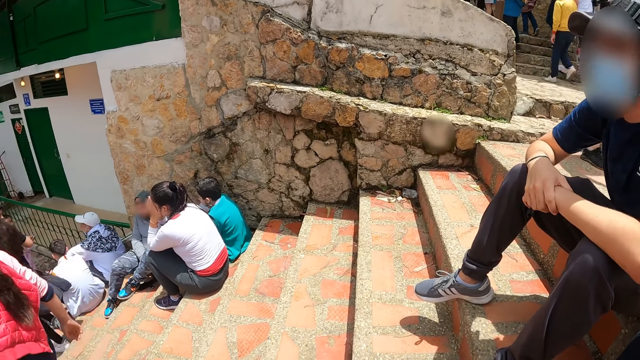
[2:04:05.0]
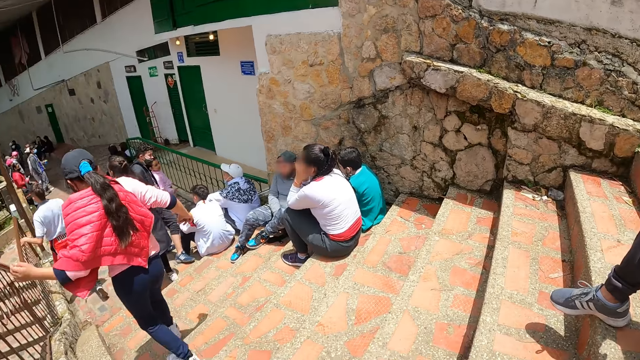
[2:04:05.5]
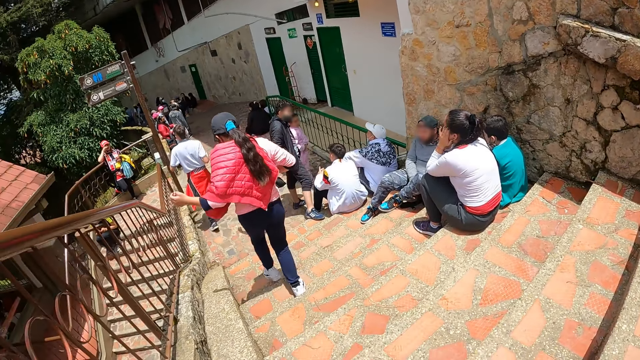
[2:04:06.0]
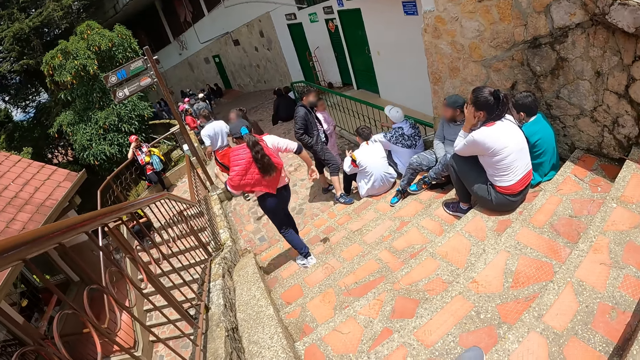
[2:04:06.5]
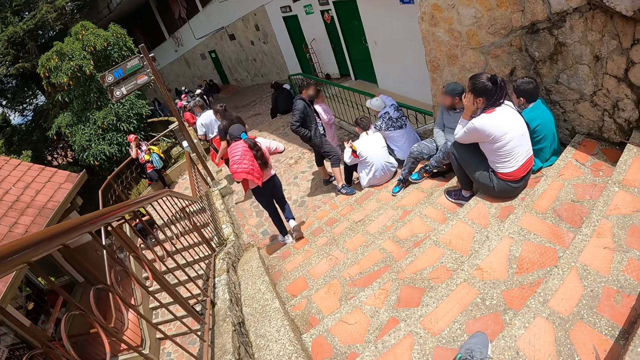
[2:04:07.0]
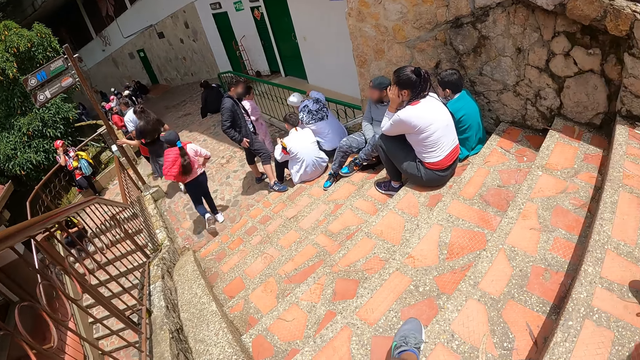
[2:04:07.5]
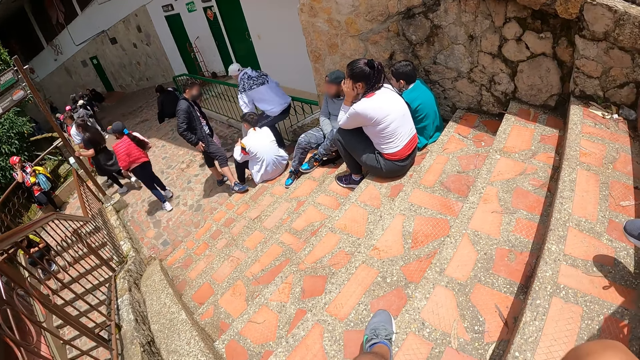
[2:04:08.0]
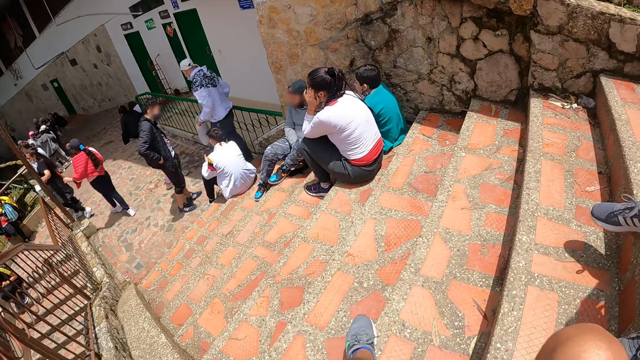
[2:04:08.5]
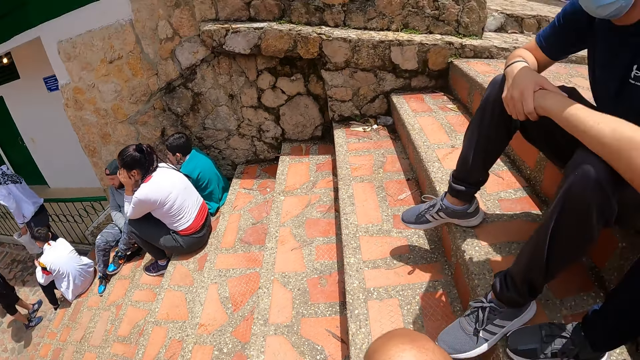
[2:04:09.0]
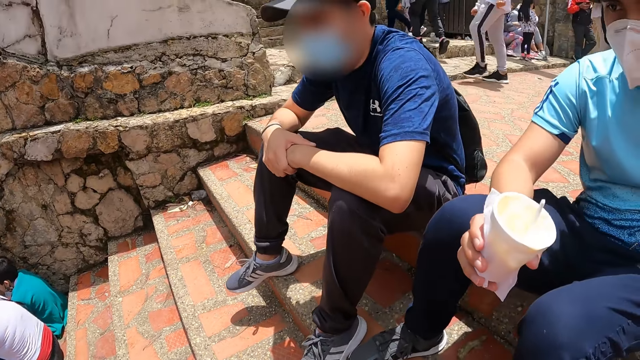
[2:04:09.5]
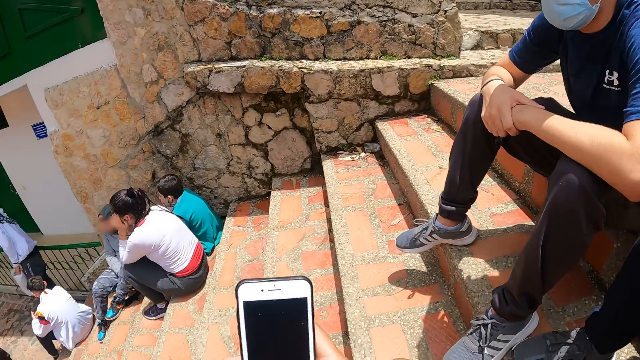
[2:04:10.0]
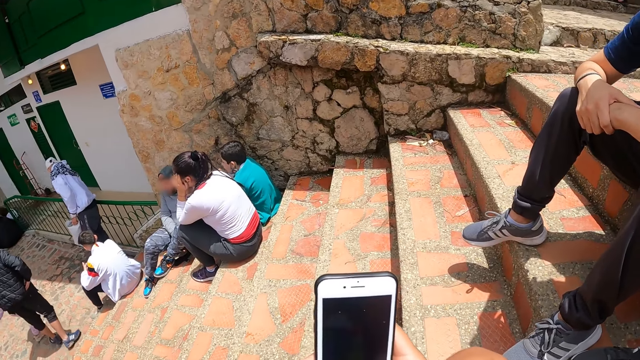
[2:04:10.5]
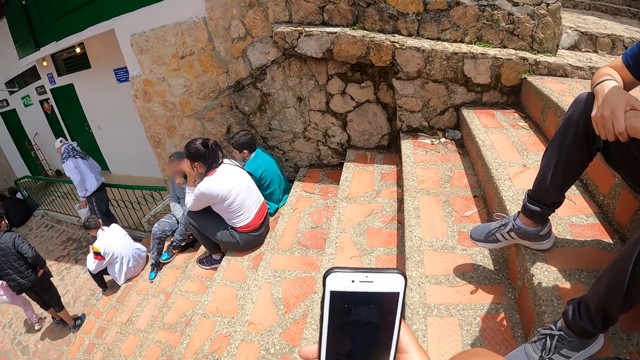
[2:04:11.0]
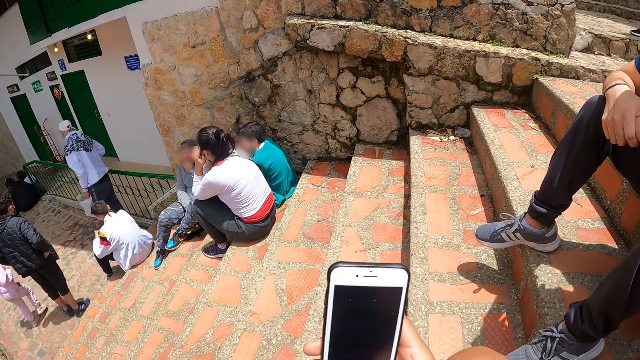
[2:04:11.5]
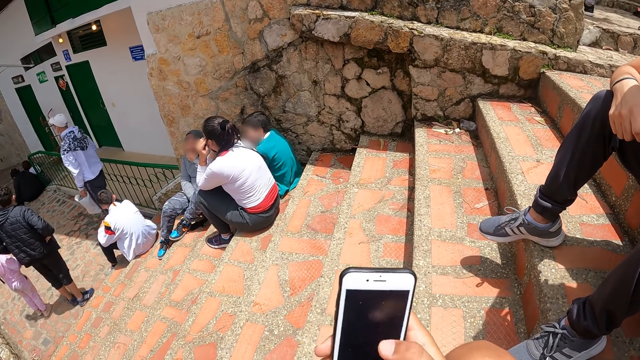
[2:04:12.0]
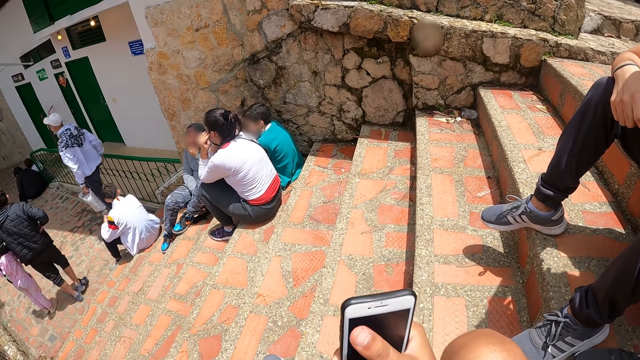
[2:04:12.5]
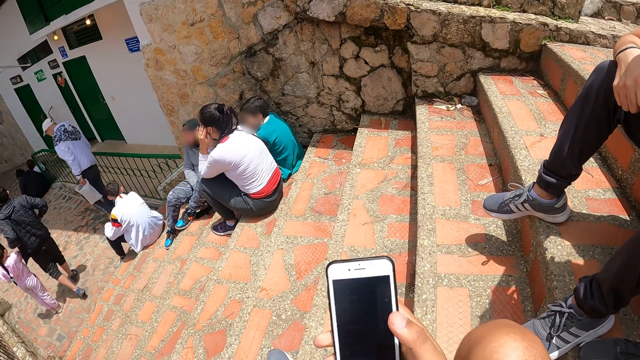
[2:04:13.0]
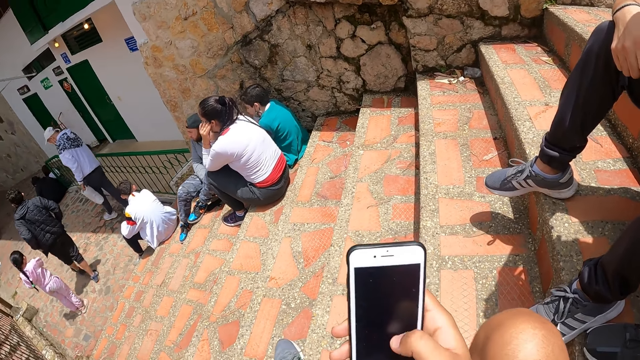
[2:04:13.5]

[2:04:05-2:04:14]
The camera wearer operates the phone with his right hand. He holds the phone.

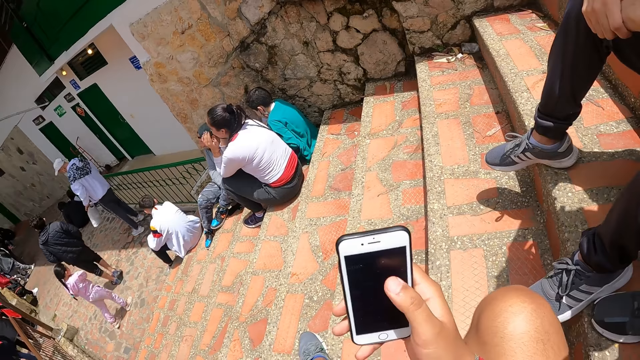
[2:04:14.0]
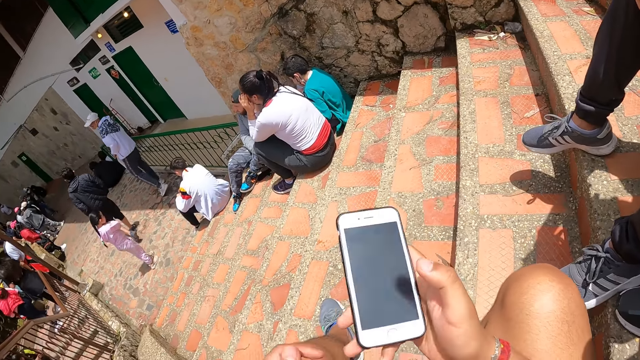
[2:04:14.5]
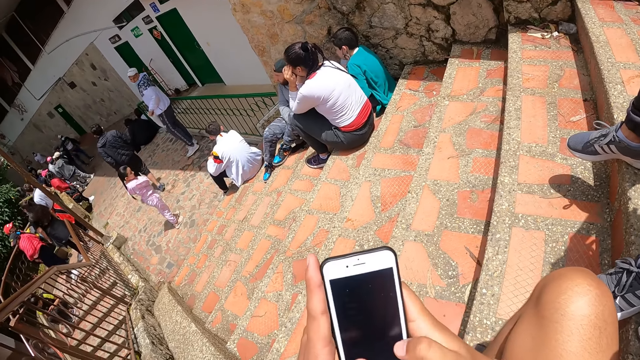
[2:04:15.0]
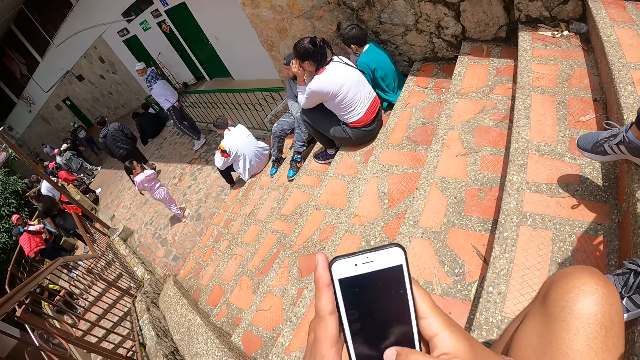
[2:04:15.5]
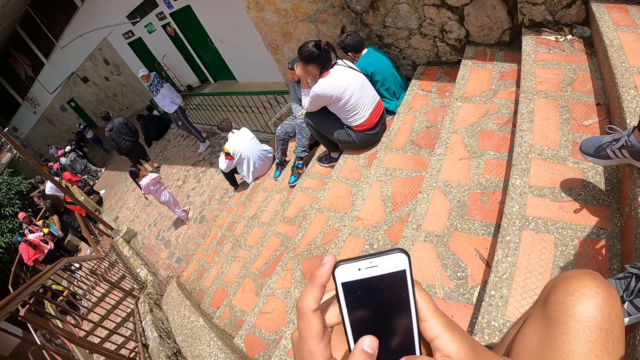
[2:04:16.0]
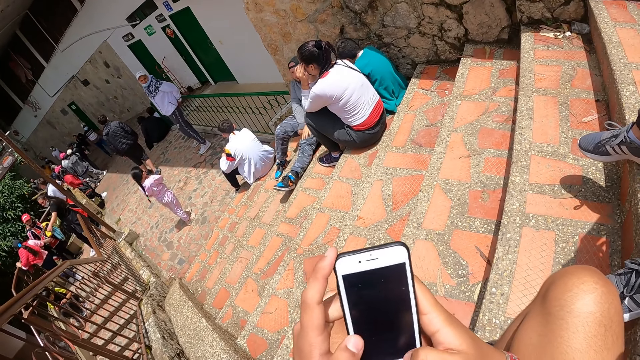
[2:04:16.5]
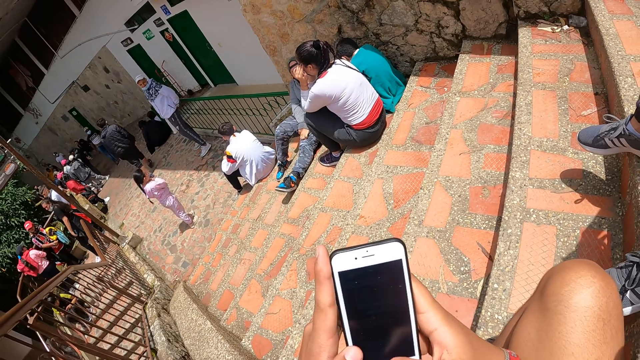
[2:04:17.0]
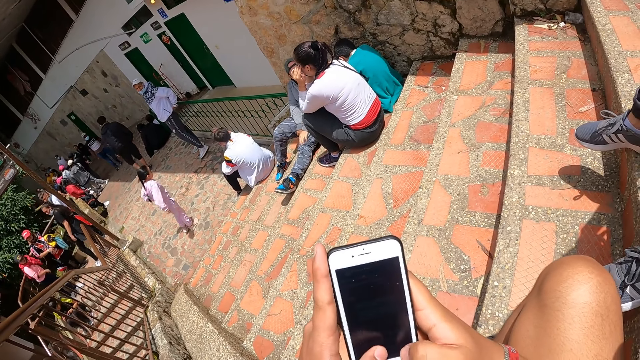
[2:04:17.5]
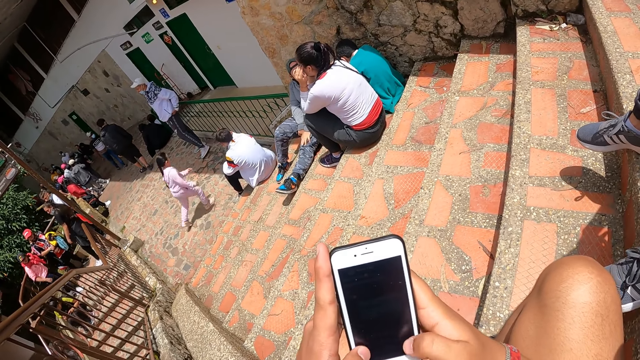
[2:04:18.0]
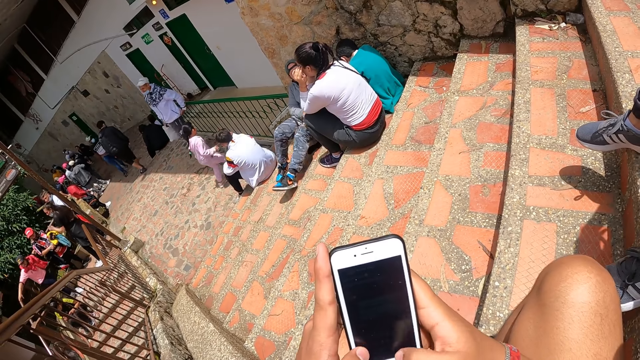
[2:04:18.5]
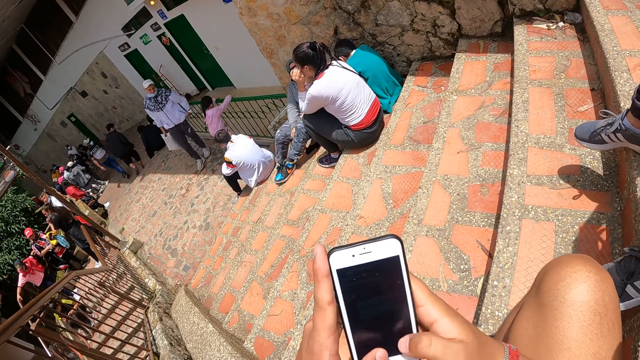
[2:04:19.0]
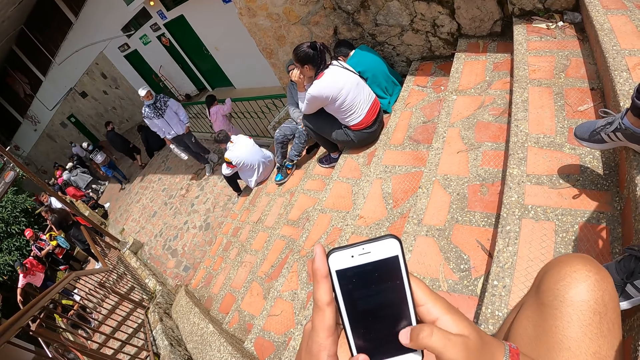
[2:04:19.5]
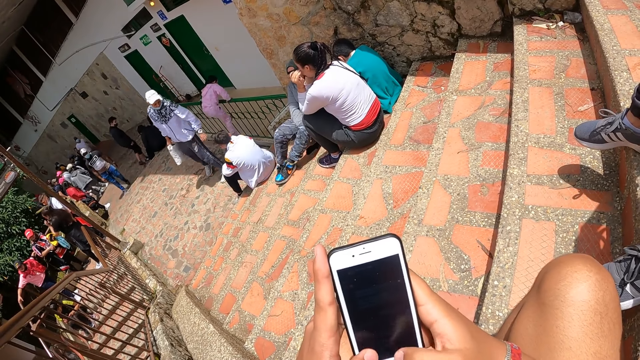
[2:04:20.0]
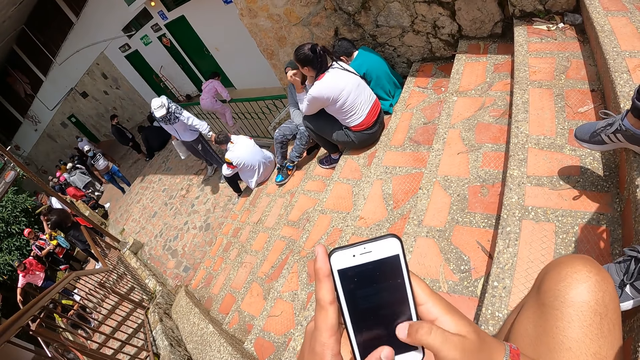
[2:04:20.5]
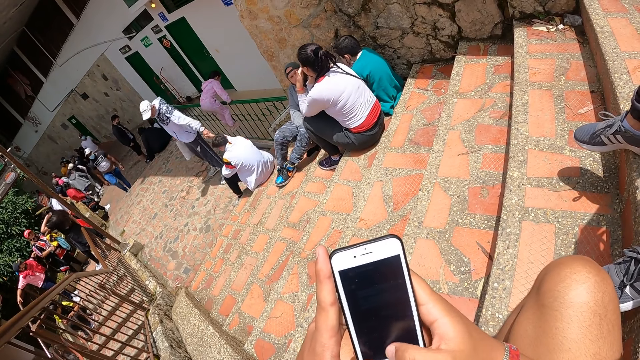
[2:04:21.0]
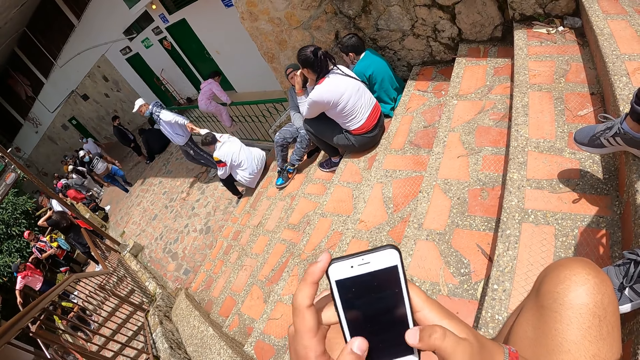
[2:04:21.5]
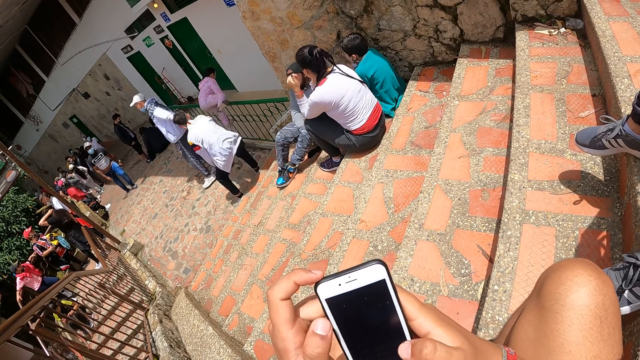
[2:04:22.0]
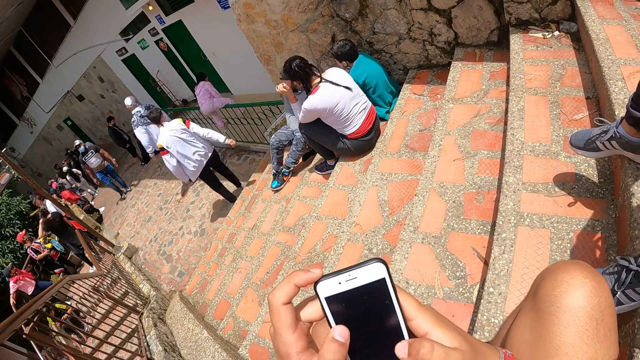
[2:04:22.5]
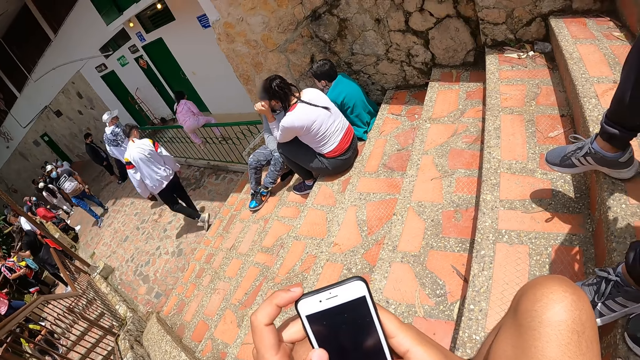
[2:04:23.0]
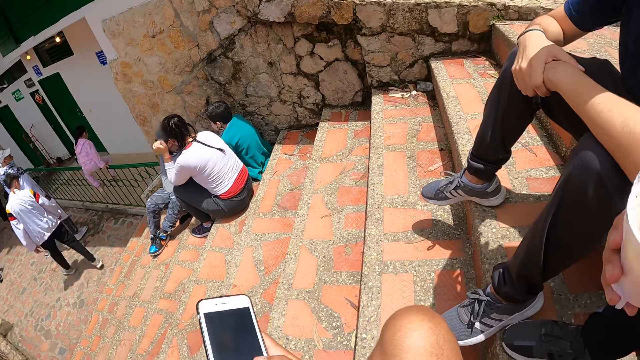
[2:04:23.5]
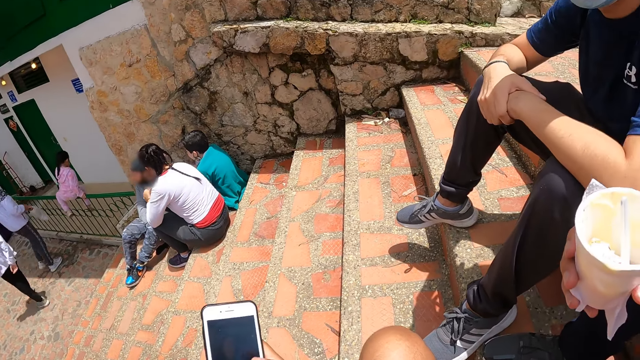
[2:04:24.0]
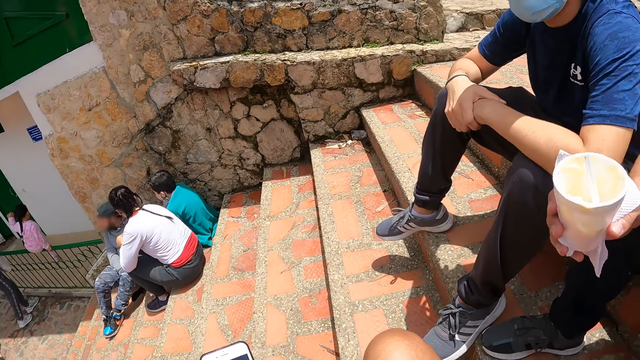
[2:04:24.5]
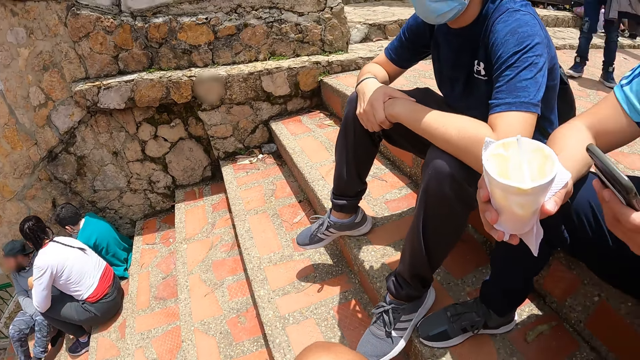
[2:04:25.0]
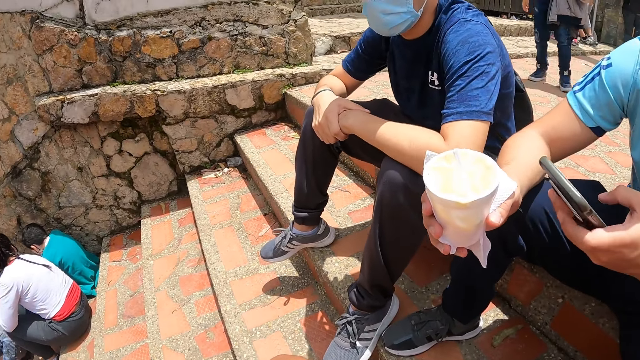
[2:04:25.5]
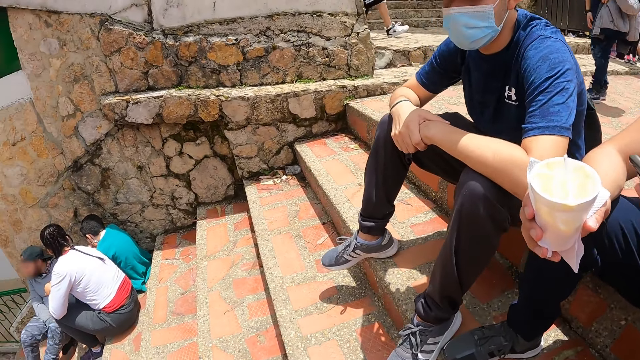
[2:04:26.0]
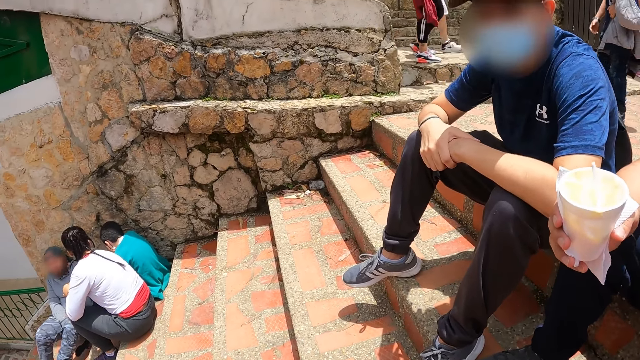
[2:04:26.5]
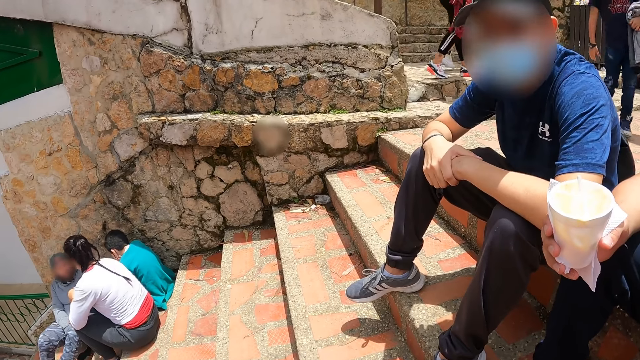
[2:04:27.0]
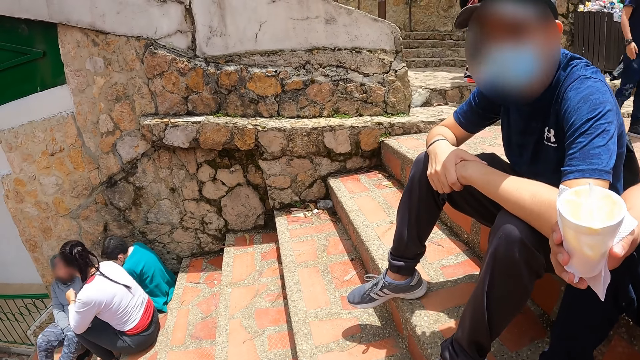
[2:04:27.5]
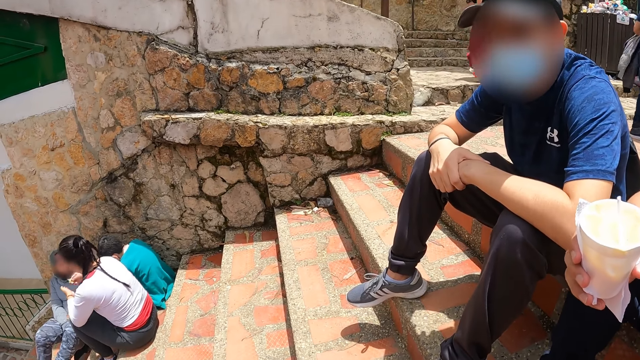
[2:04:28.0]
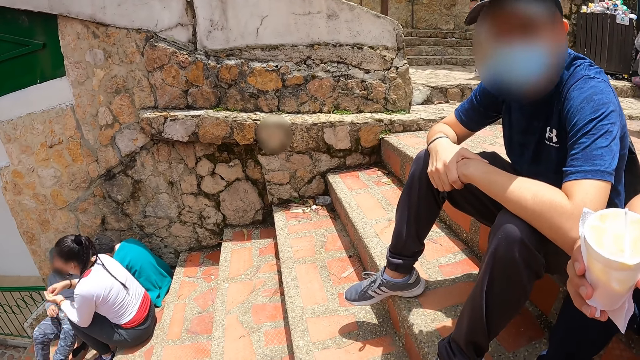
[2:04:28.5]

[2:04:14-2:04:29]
The camera wearer operates the phone with both hands. He taps the phone and scrolls the phone. A man holds a phone.
